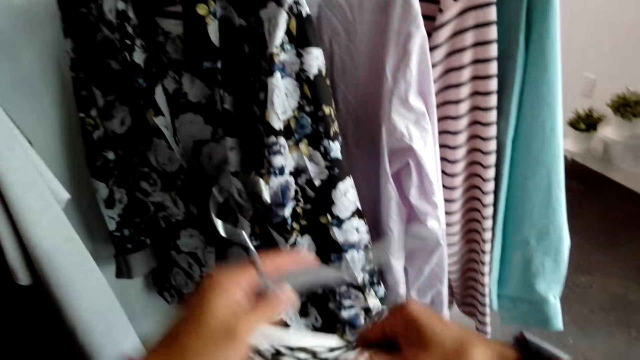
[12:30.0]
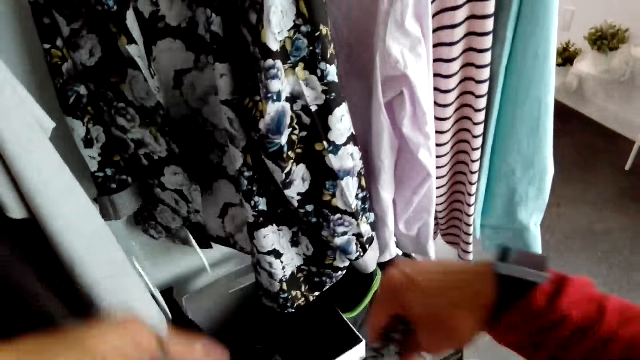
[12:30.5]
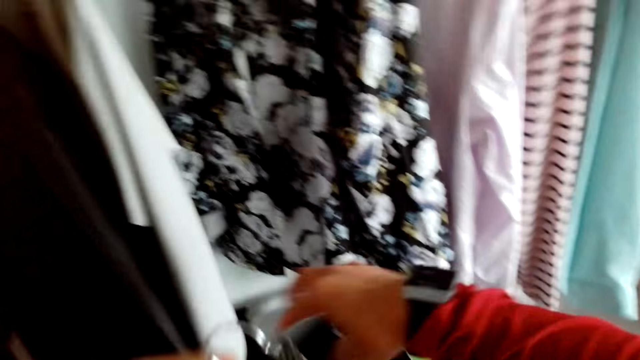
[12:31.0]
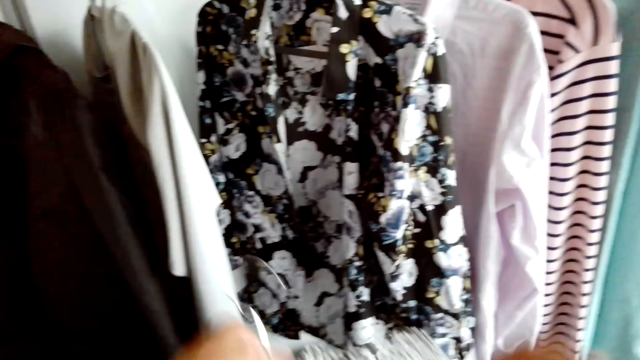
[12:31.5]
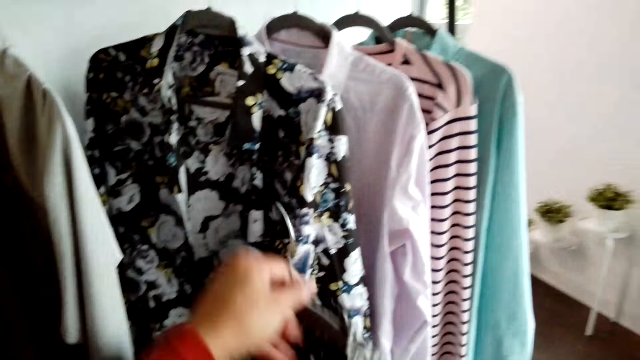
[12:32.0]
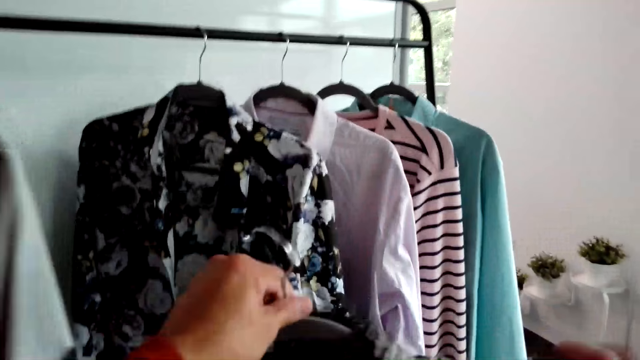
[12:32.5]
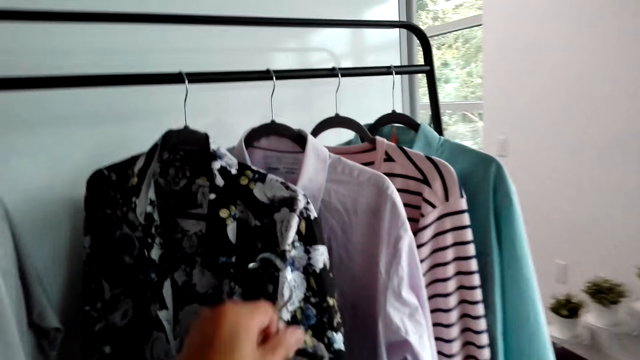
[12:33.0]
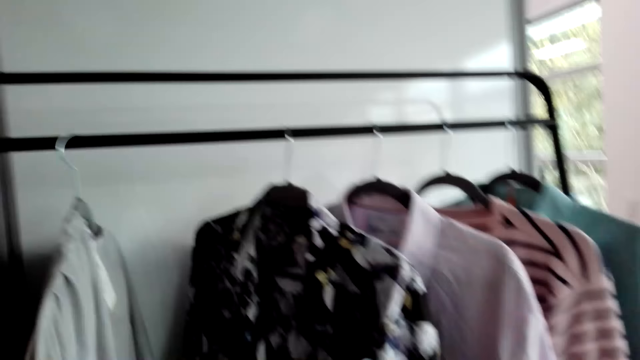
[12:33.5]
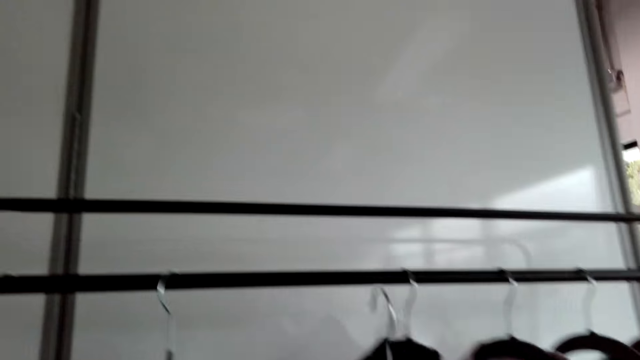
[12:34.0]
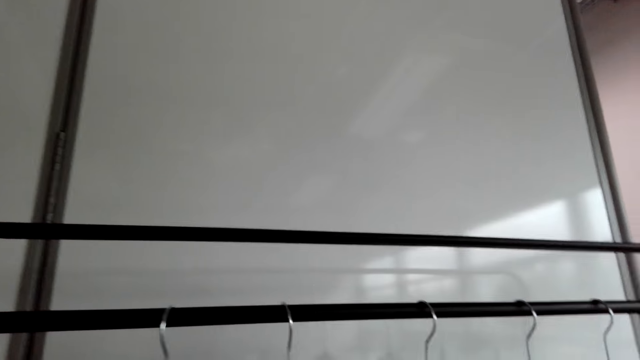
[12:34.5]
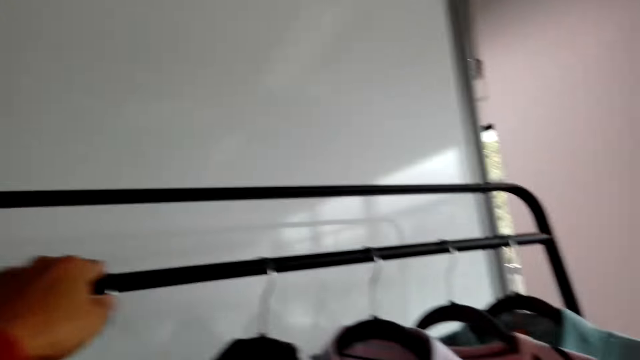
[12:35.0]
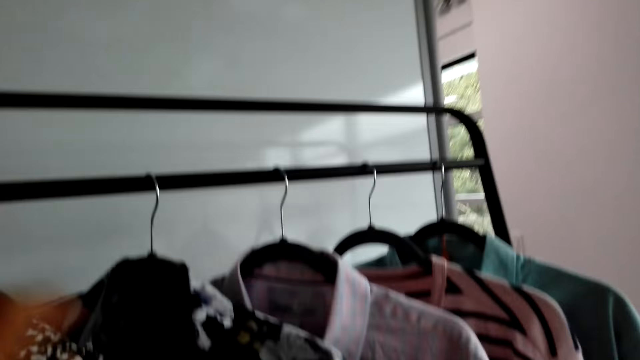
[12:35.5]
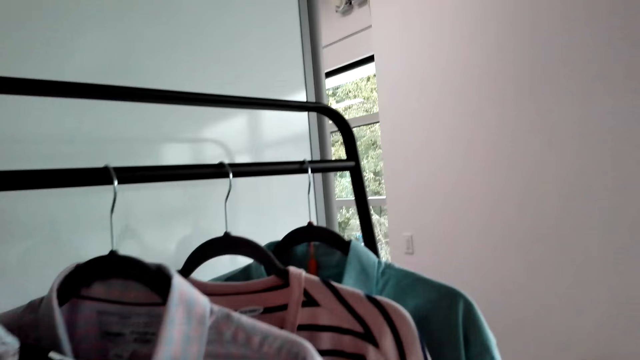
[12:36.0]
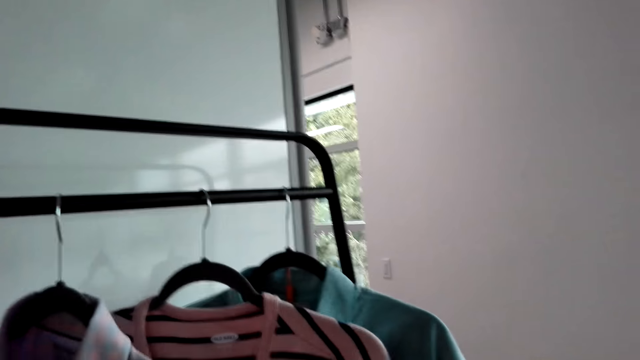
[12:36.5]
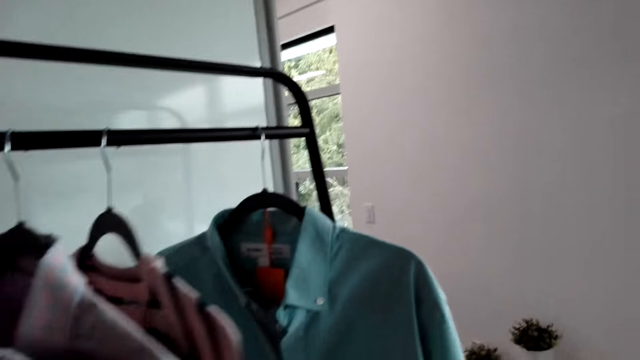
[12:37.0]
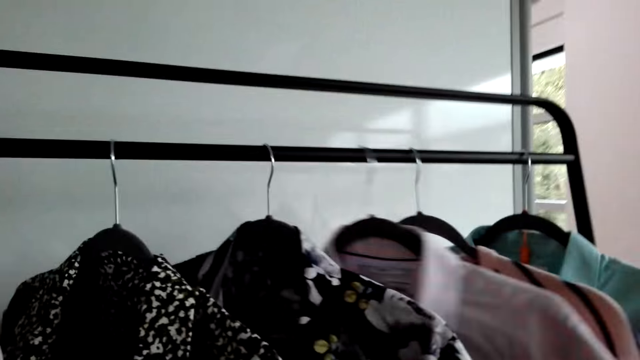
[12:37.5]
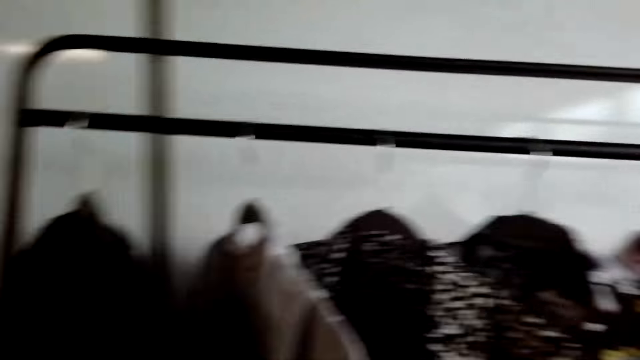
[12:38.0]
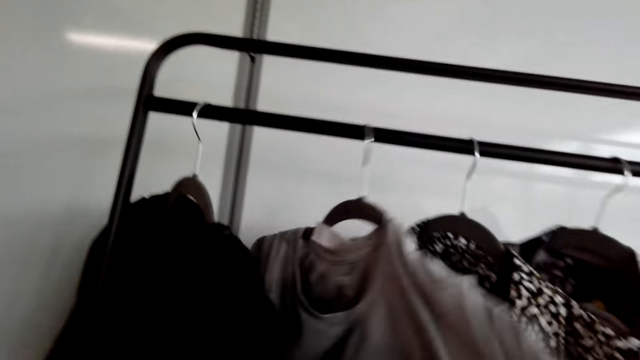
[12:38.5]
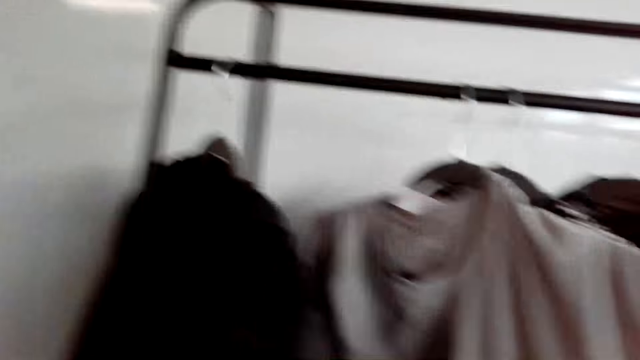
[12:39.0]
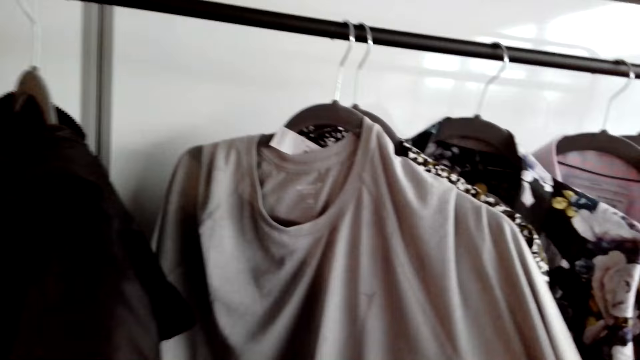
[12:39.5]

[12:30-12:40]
The camera wearer places a cloth on the hanger. They return the cloth. They hang the cloth on the stand. They return the cloth to the hanger. They move clothes on the stand.

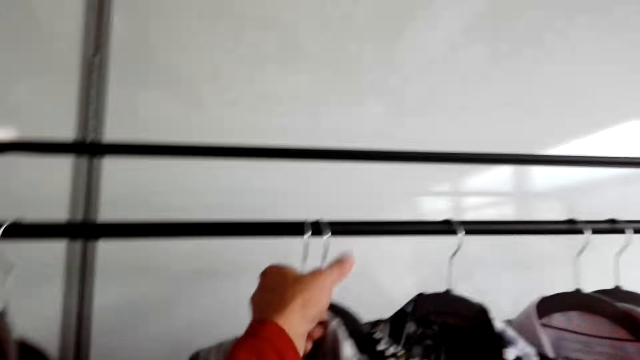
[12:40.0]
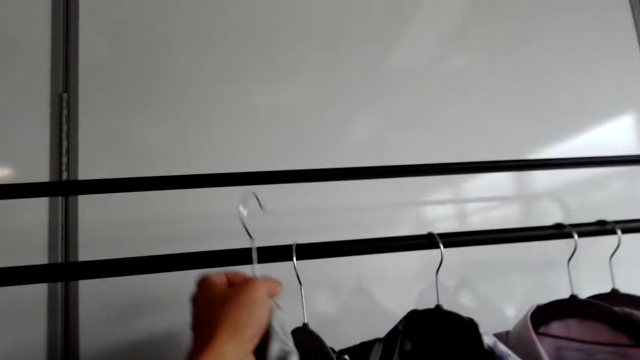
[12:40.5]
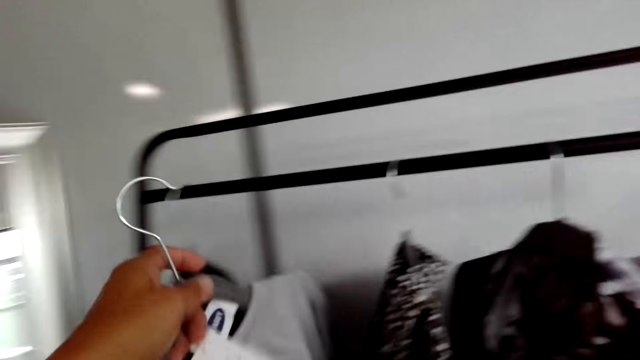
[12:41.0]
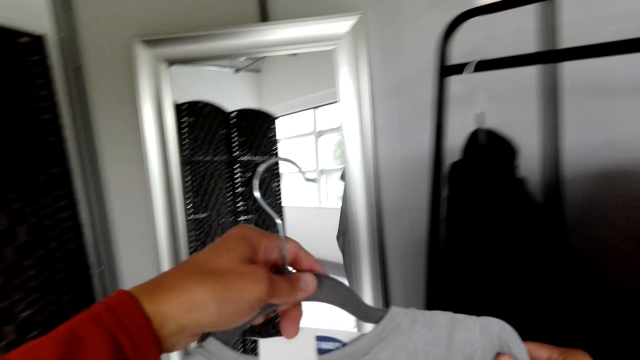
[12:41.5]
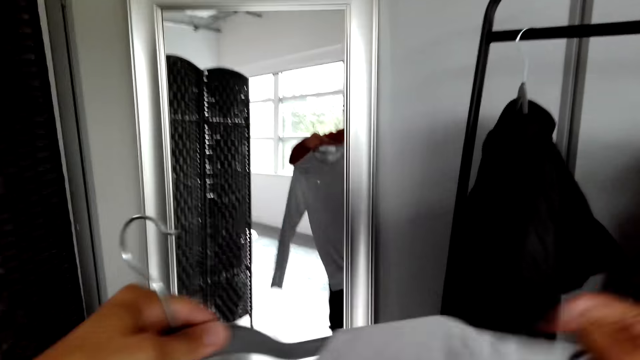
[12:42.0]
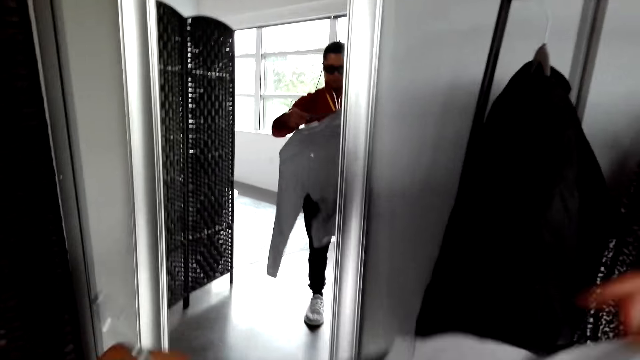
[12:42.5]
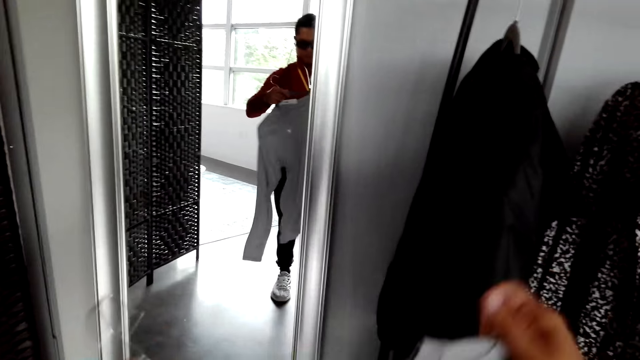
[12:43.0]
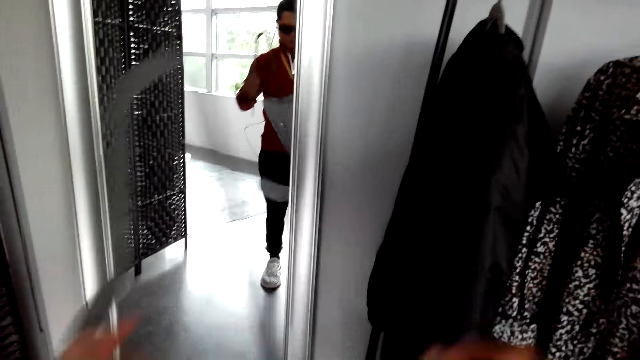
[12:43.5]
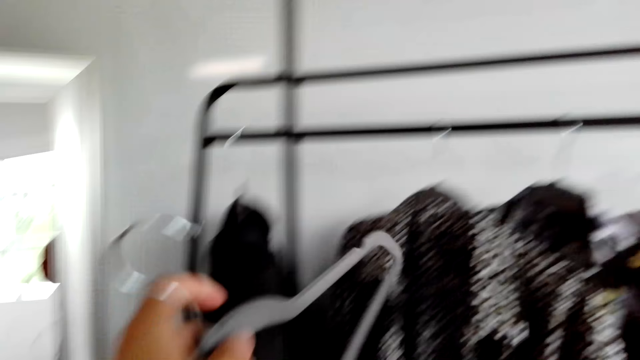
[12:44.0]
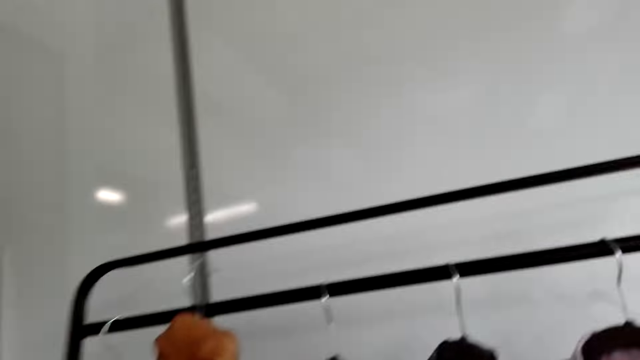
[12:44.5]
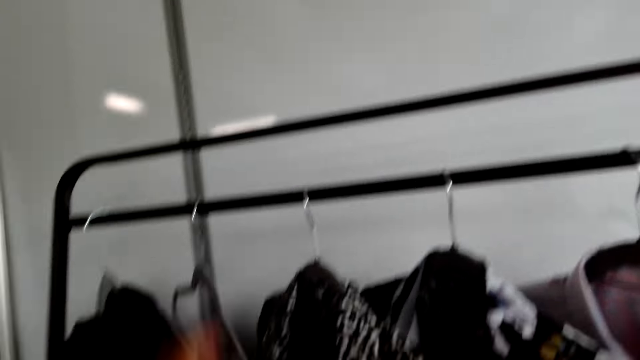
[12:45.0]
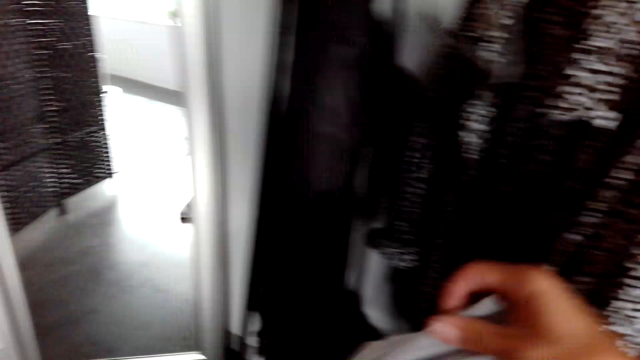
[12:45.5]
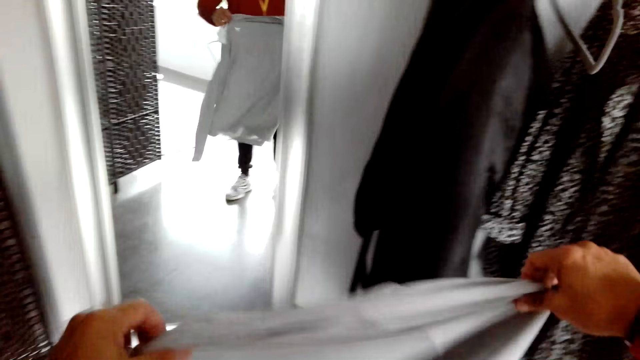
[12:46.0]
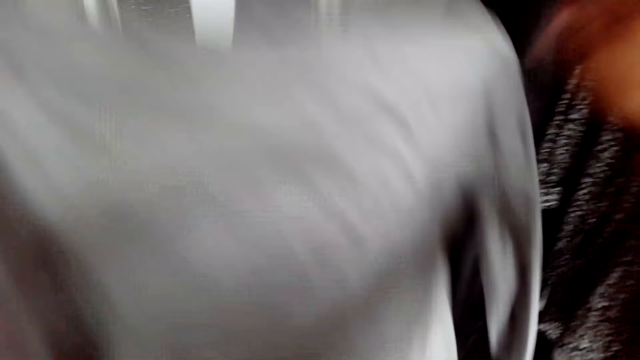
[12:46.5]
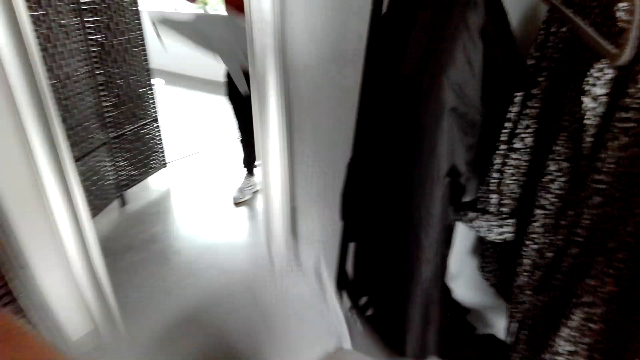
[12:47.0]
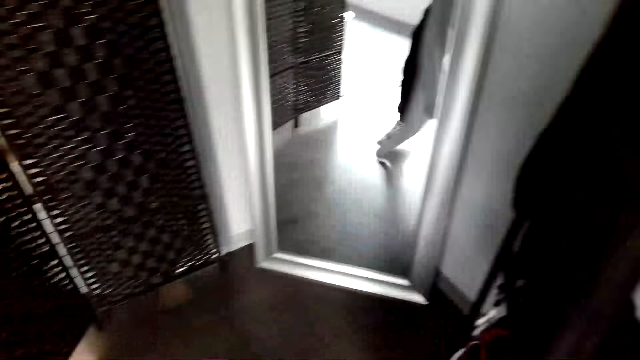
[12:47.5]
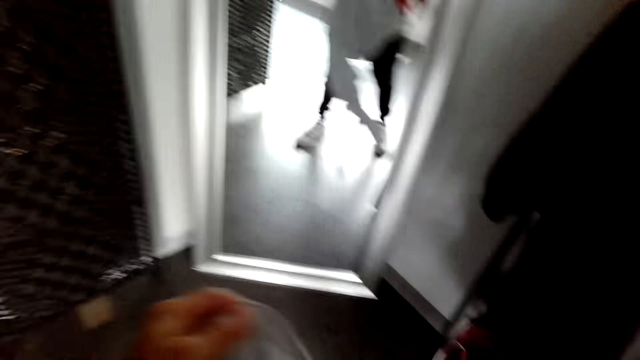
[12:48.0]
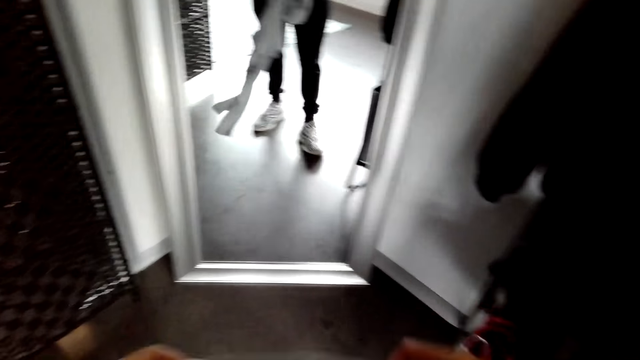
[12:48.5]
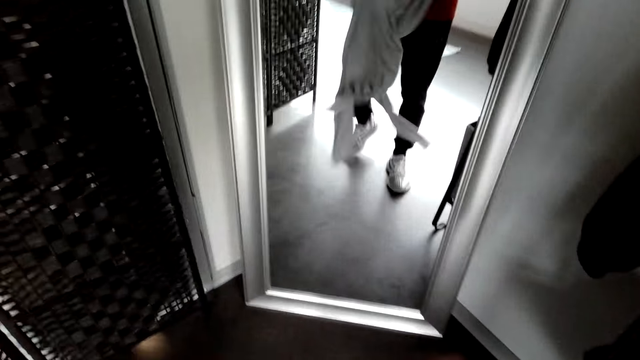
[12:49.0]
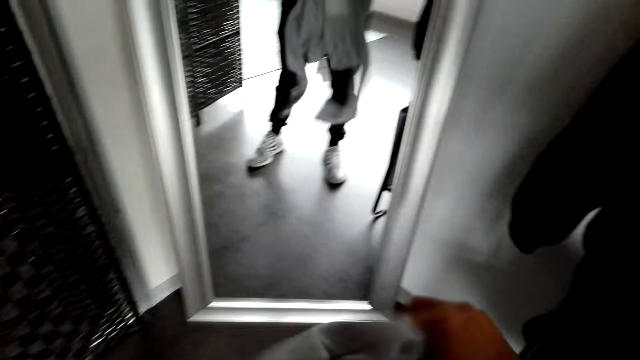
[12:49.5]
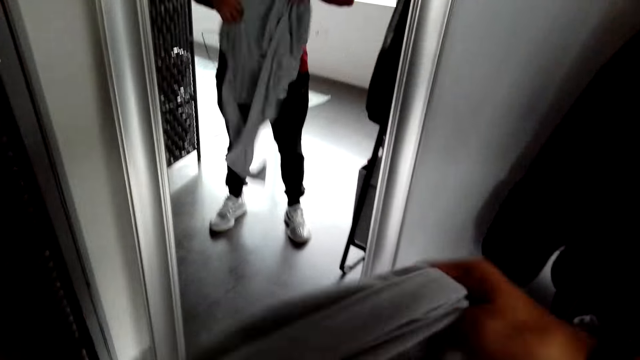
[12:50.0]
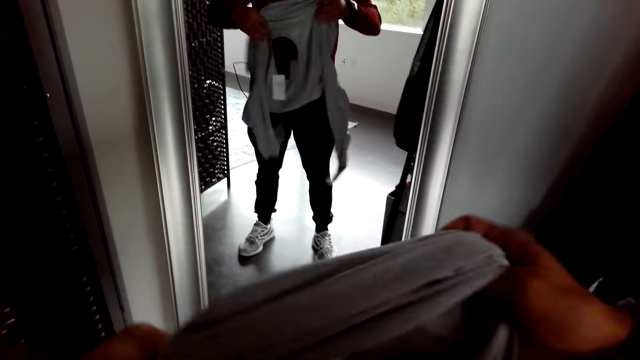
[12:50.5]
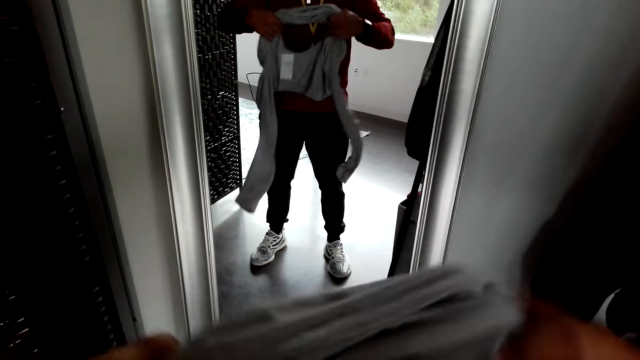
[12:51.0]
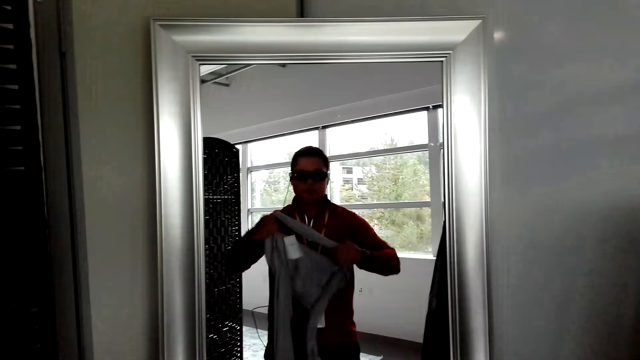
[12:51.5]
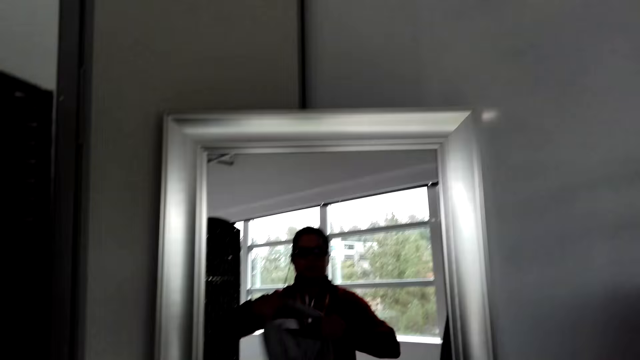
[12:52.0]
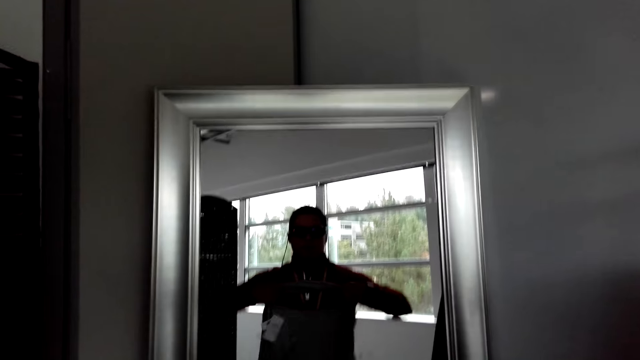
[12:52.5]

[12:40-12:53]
The camera wearer picks up a cloth from the stand. They hold the cloth. They place a hanger on the stand. They take the T-shirt and look at the mirror. They hold the cloth. They adjust the cloth.
